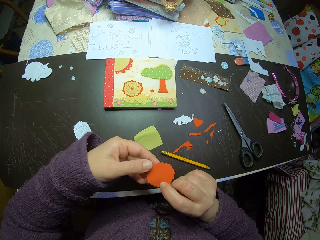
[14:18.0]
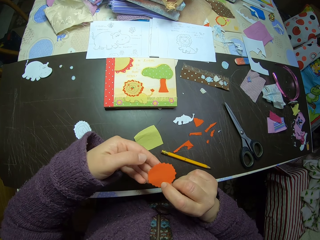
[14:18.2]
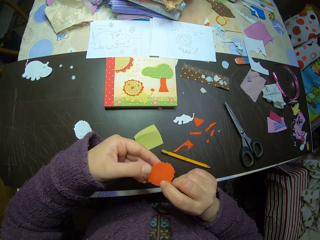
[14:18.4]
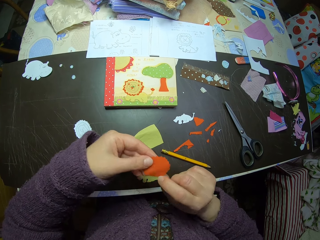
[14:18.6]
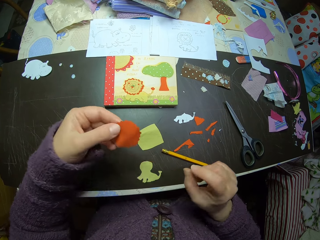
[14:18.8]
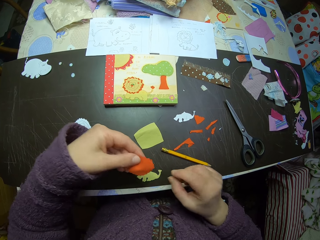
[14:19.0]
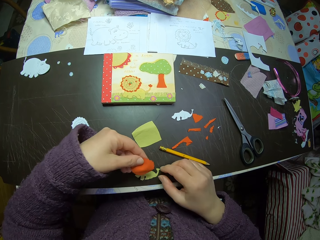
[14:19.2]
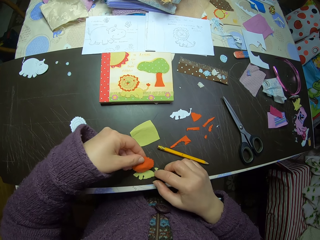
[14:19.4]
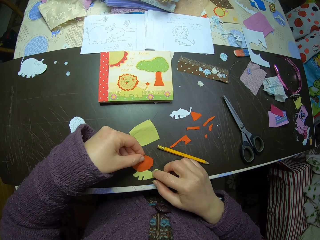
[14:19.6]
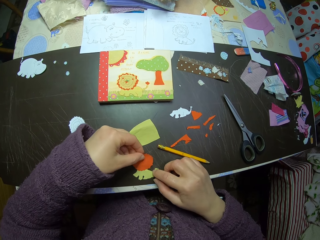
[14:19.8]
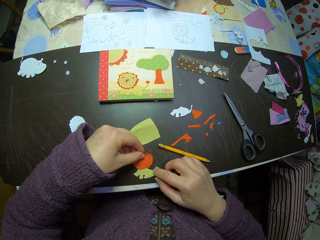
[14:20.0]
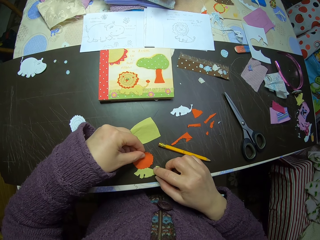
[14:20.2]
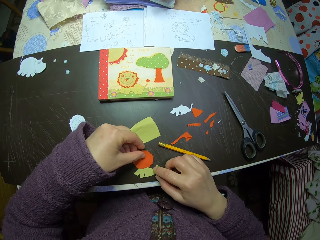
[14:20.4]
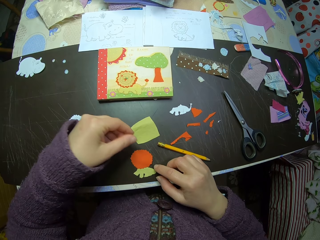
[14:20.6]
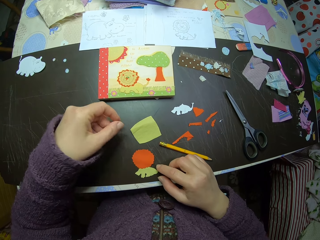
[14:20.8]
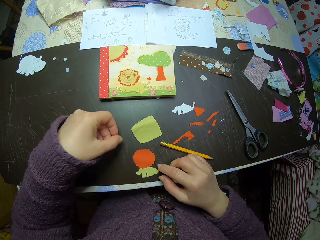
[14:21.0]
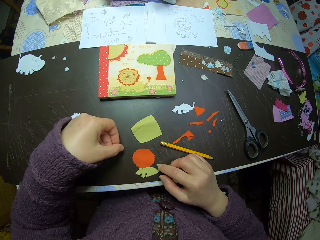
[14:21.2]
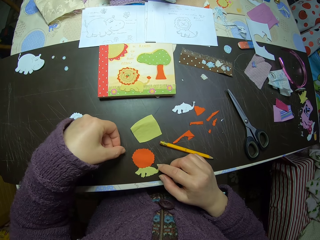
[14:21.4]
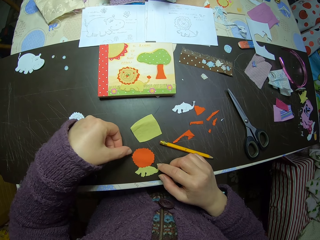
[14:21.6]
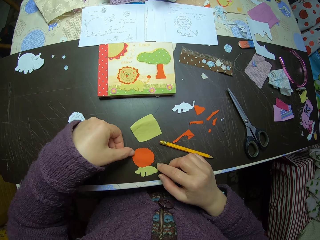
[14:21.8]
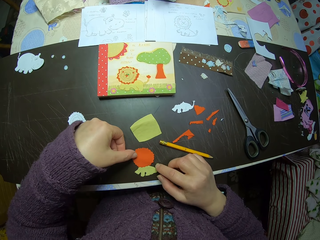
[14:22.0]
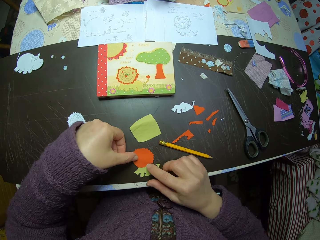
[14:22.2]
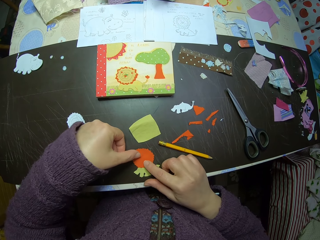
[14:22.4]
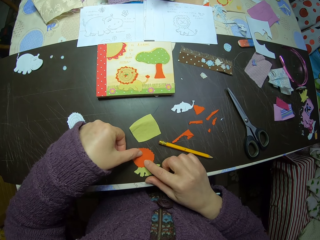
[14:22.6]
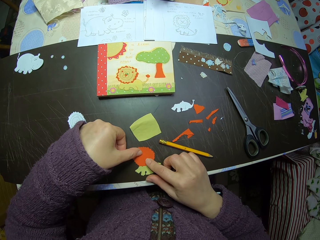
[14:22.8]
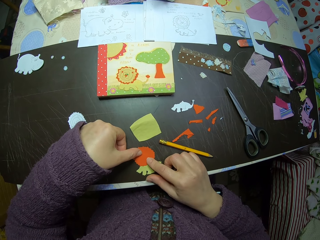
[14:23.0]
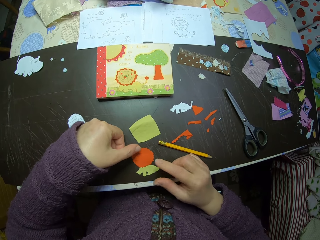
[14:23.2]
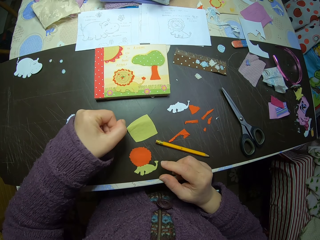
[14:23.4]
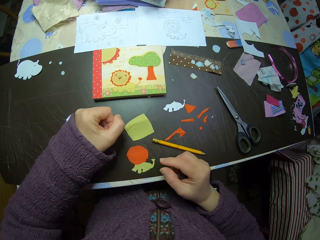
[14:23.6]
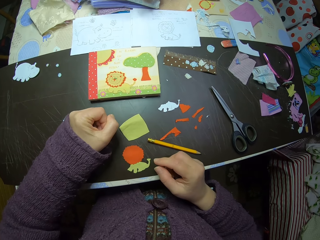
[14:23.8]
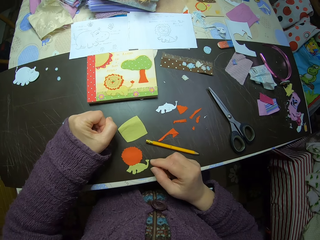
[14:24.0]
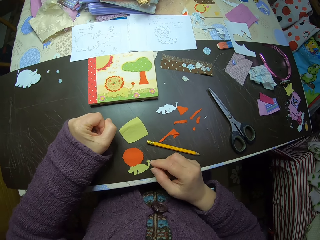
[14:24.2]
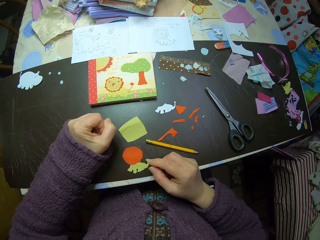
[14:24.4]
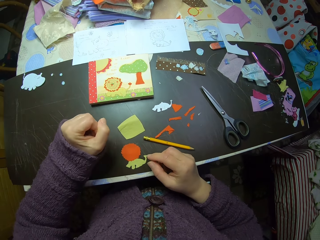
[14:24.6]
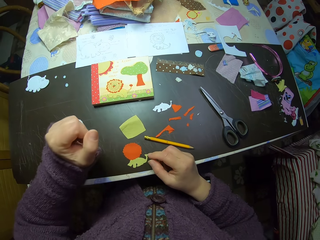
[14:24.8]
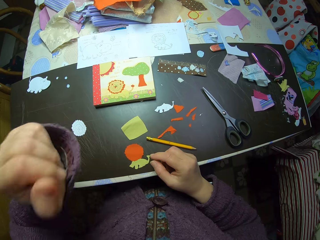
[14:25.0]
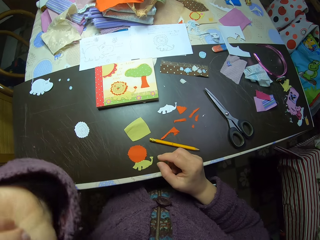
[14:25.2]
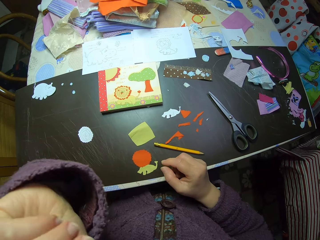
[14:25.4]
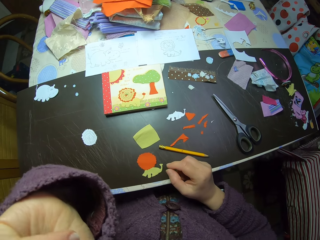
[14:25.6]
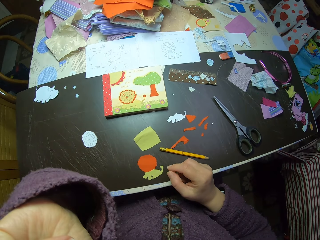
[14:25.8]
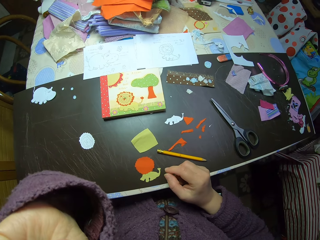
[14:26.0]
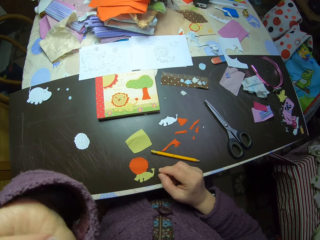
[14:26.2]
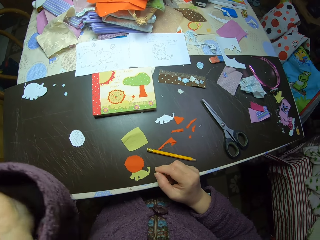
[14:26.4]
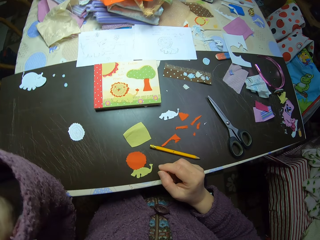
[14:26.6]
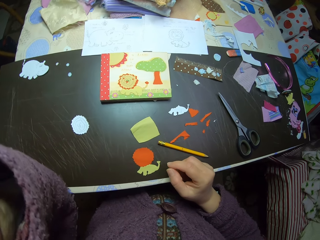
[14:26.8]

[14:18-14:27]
The camera wearer turns the orange cardboard craft with both hands. She places the orange cardboard craft on the table. She places her left and right fingers on the orange cardboard craft. She adjusts the paper. She removes her left and right fingers from the orange cardboard craft. She touches her face.

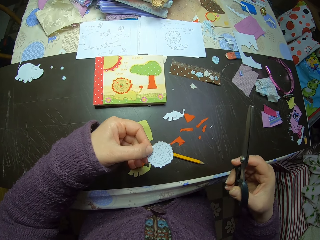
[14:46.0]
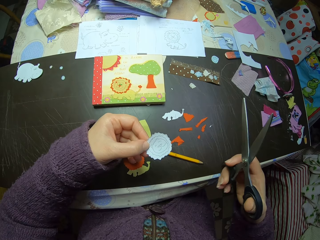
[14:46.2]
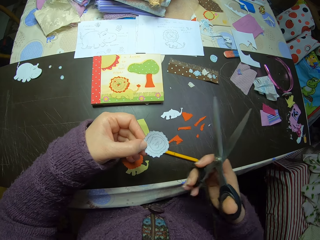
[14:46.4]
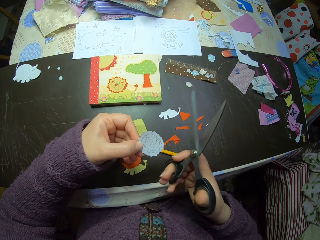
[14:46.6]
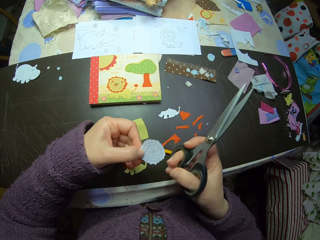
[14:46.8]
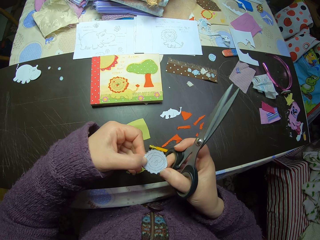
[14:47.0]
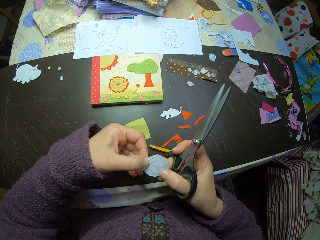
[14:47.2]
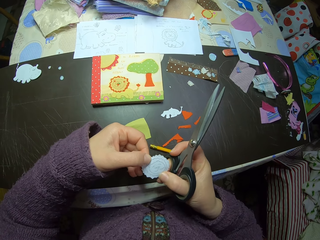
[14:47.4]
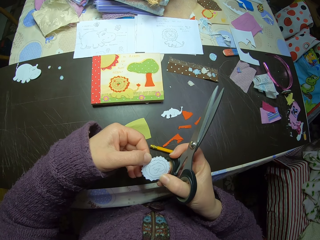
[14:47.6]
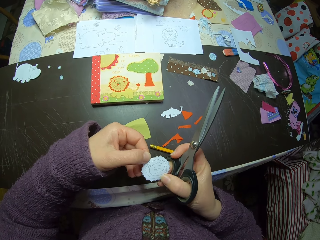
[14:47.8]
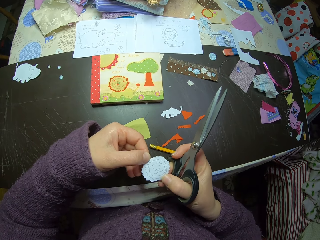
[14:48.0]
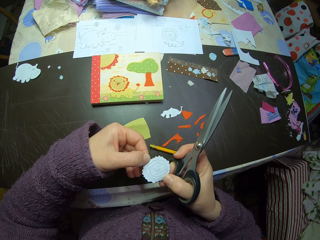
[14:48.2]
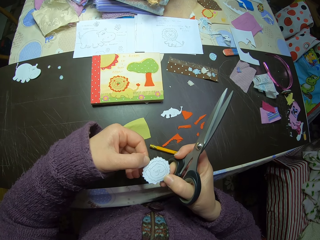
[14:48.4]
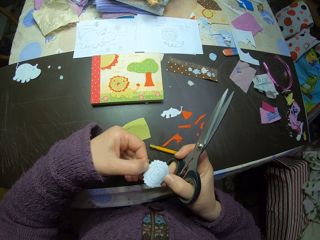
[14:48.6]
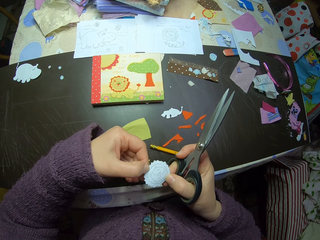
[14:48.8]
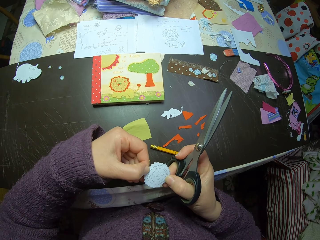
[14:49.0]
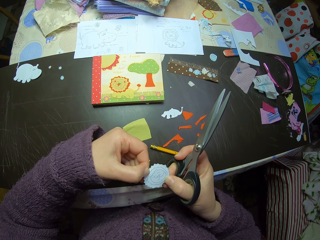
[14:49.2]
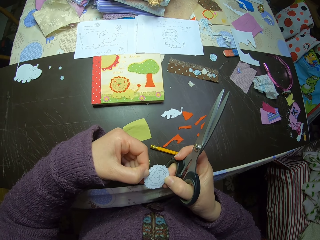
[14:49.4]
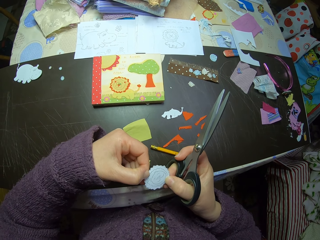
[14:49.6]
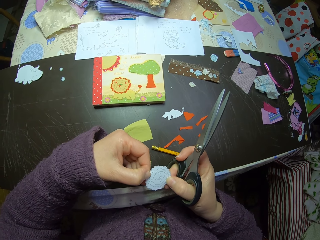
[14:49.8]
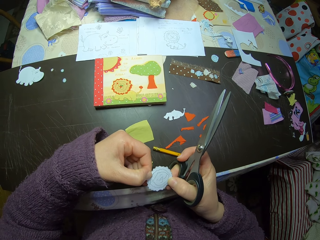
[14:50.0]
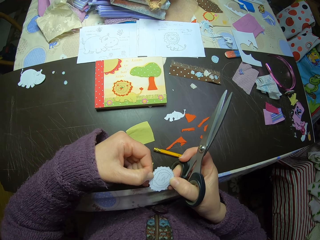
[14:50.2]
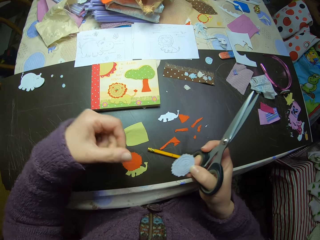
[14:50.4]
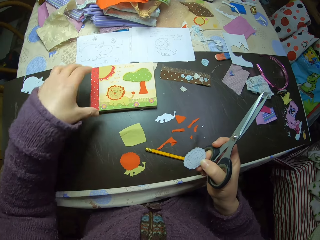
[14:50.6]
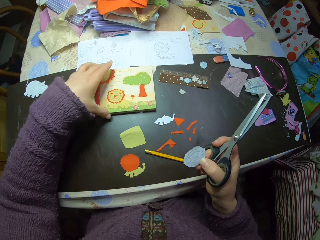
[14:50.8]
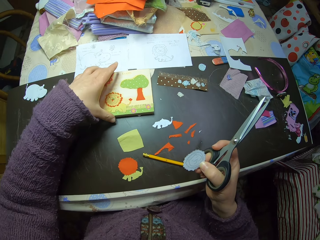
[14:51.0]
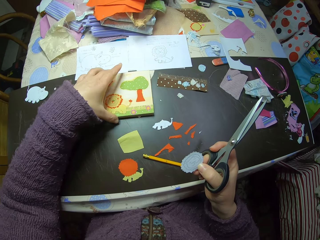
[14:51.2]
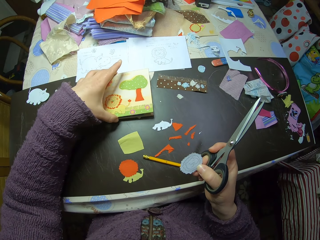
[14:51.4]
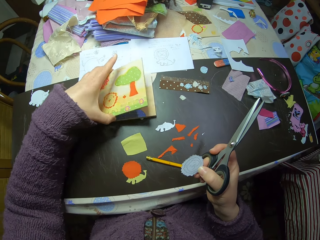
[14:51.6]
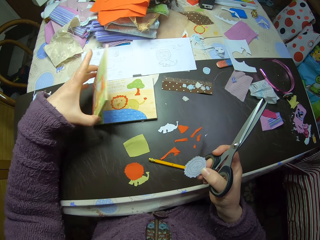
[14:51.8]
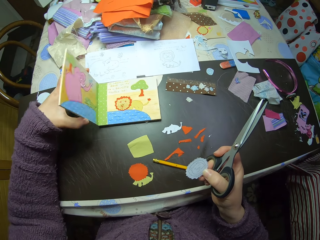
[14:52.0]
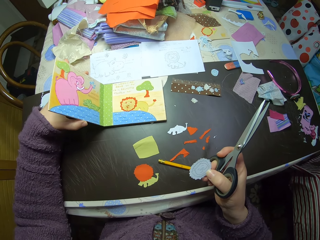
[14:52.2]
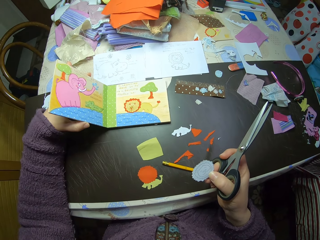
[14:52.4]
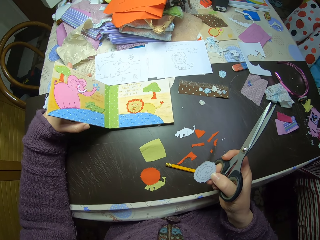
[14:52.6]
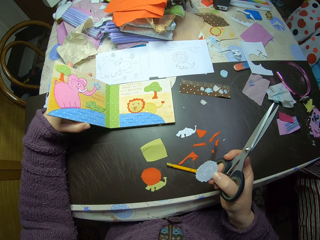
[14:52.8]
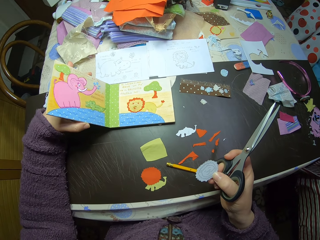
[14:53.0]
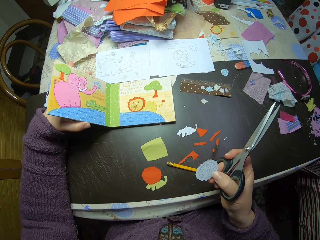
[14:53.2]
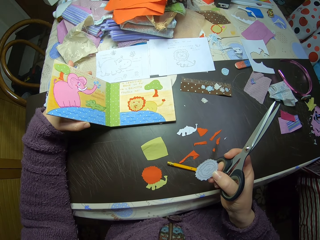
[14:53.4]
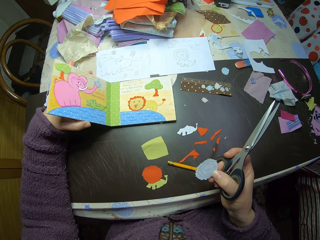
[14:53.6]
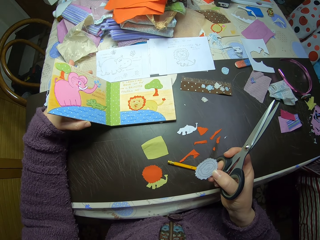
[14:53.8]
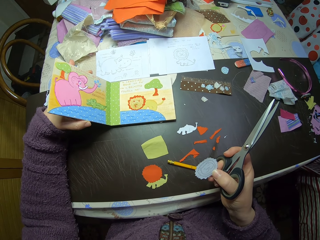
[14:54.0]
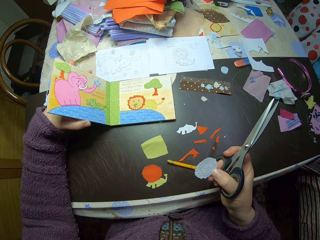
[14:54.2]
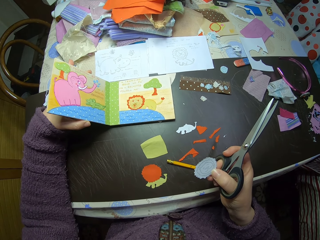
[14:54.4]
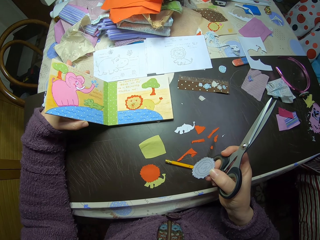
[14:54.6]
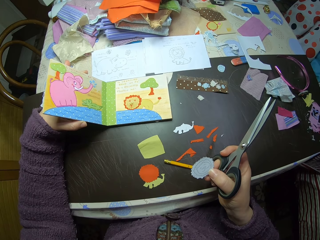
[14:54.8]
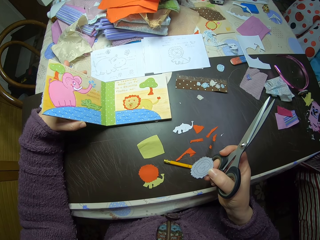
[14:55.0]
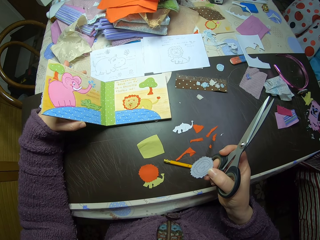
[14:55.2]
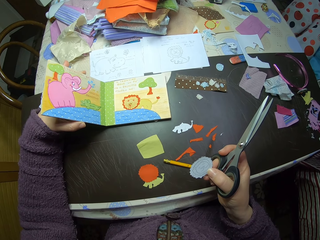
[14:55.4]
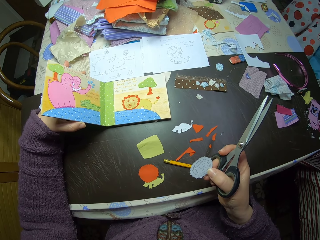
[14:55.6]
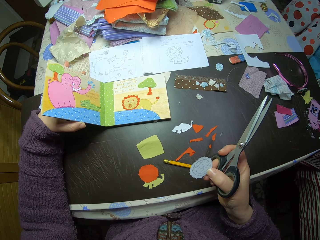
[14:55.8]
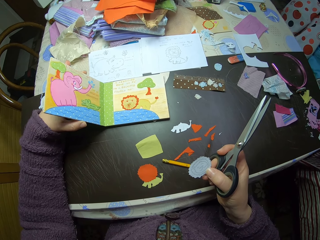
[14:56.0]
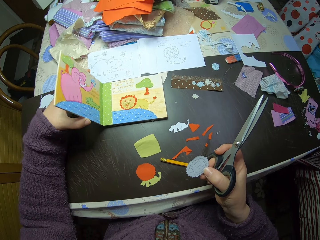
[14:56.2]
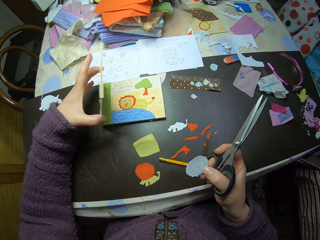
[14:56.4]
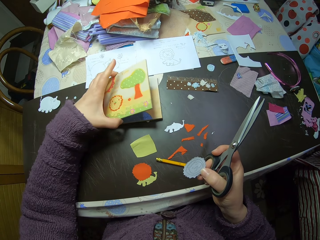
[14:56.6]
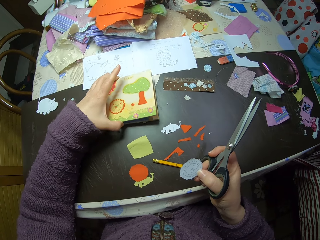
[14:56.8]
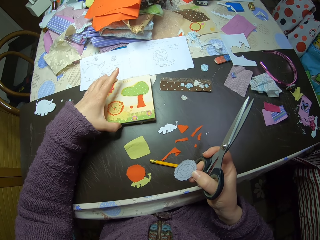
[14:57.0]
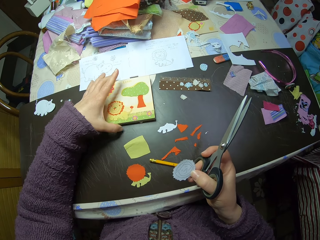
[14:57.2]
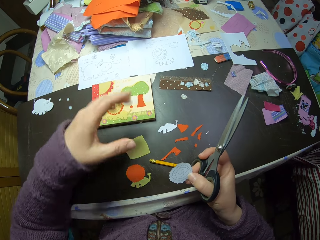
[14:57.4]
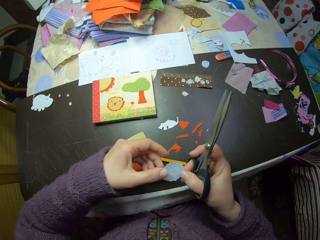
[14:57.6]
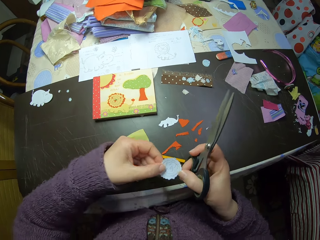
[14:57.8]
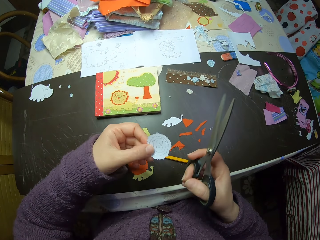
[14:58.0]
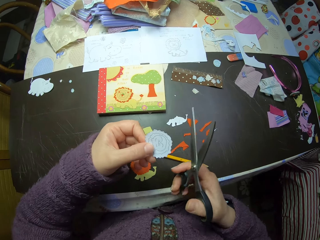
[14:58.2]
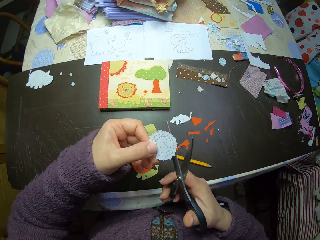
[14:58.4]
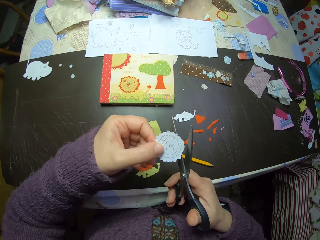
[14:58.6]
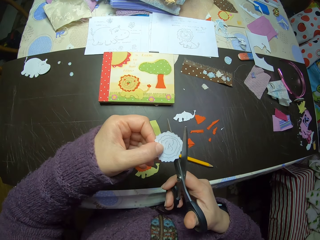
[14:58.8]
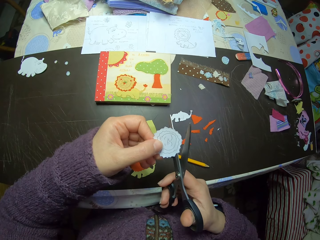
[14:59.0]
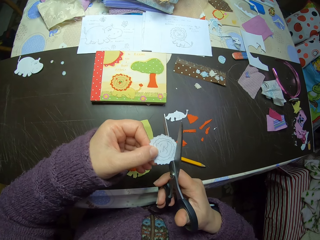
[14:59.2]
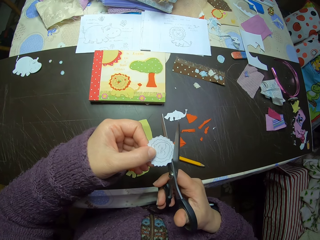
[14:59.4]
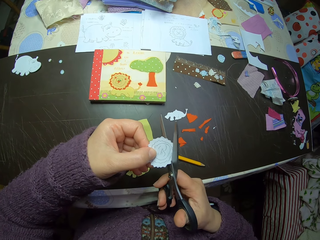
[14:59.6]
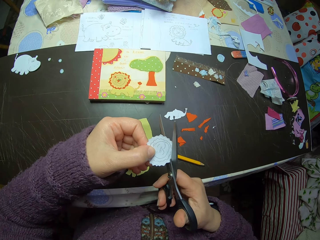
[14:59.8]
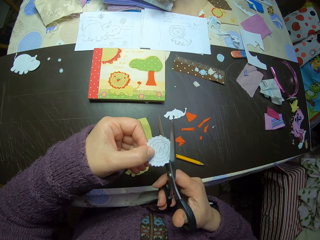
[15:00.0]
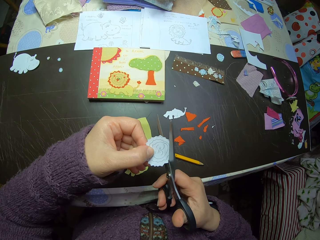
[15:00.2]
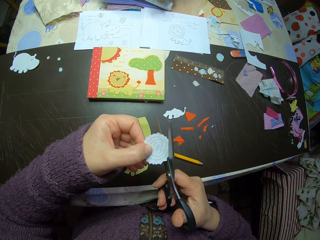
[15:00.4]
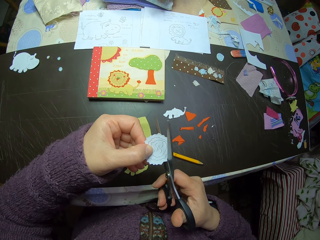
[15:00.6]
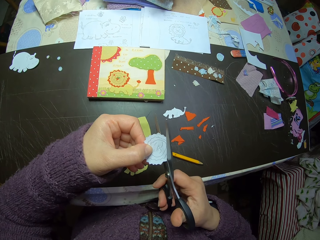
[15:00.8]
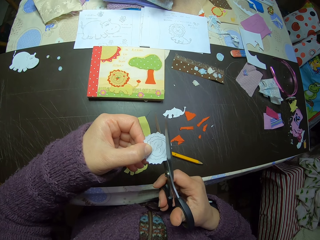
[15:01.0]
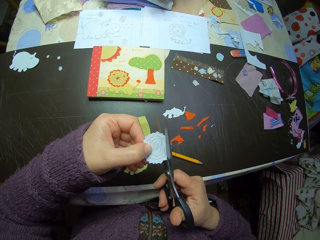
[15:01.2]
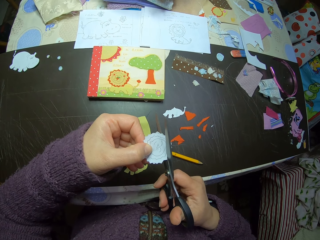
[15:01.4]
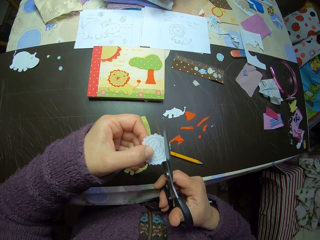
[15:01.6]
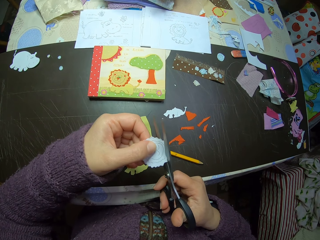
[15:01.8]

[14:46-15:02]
The camera wearer adjusts the paper craft with both hands. She opens a book on the table with her left hand. She closes the book on the table with her left hand. She passes the paper craft to her left hand. She cuts the paper craft with the scissors in her right hand.
